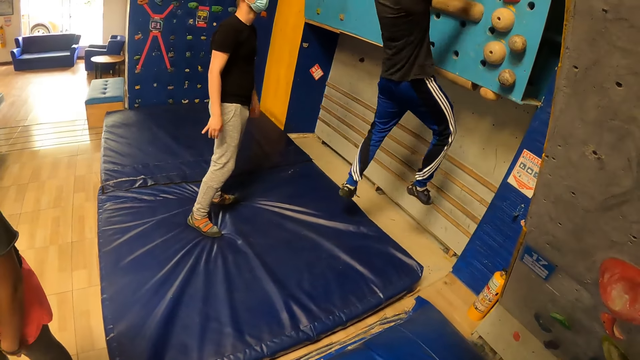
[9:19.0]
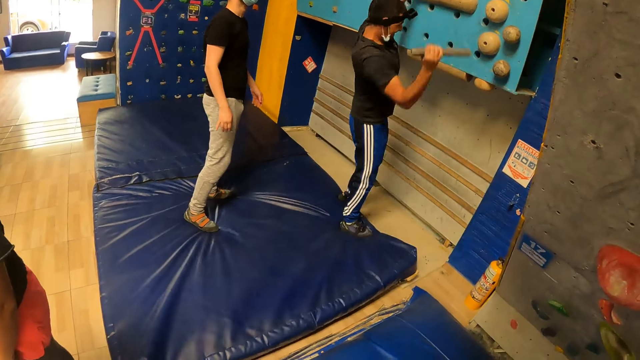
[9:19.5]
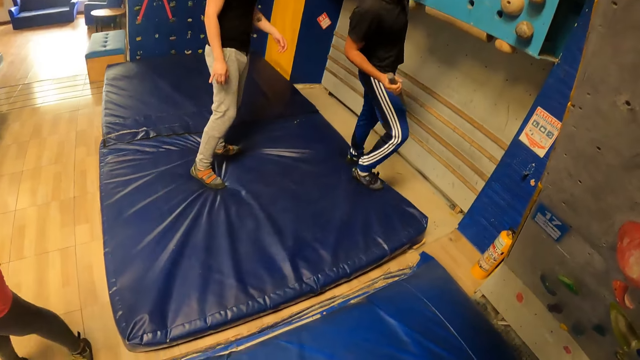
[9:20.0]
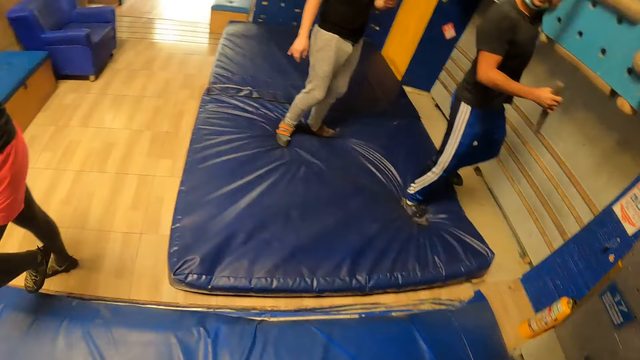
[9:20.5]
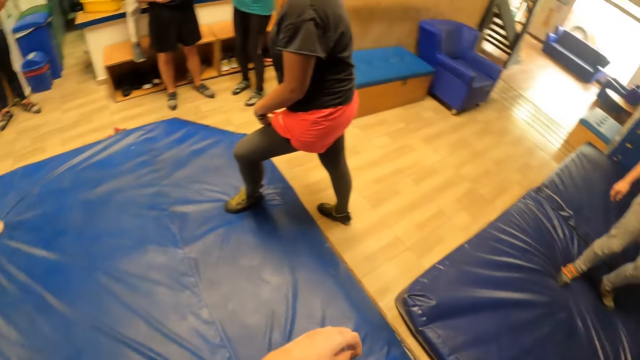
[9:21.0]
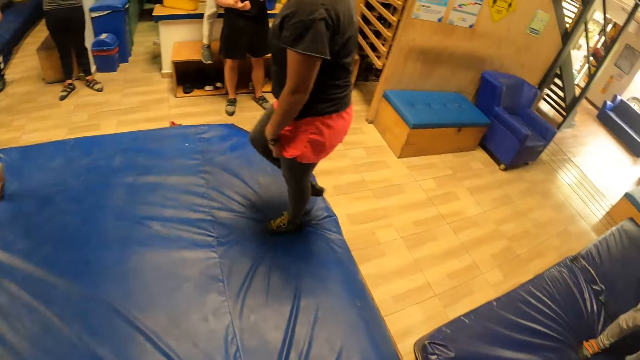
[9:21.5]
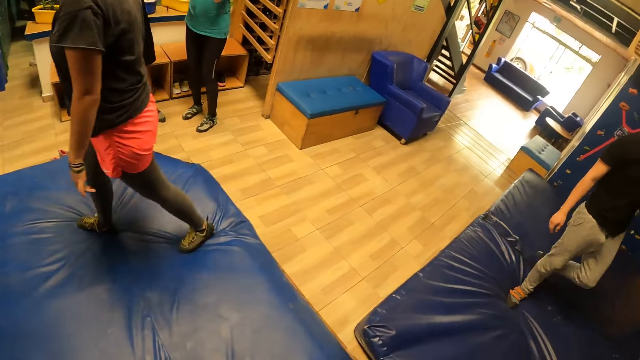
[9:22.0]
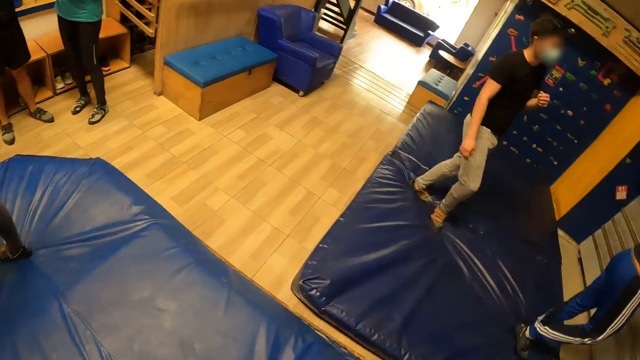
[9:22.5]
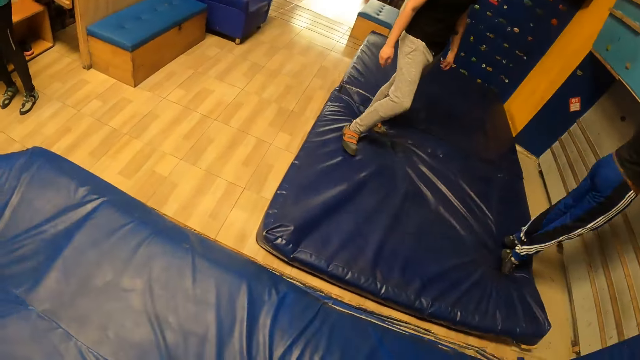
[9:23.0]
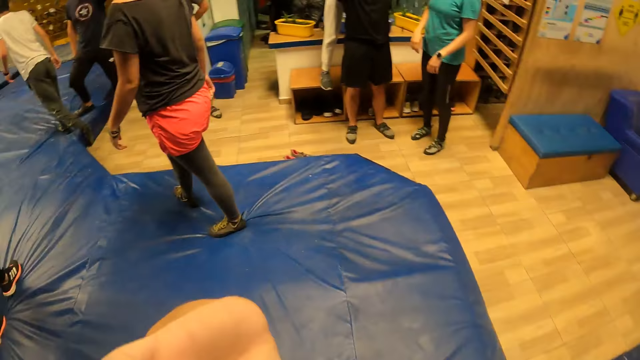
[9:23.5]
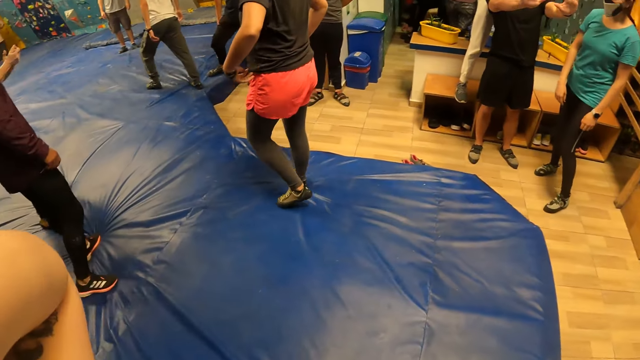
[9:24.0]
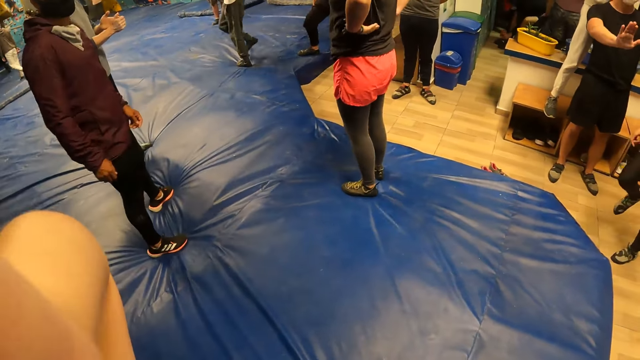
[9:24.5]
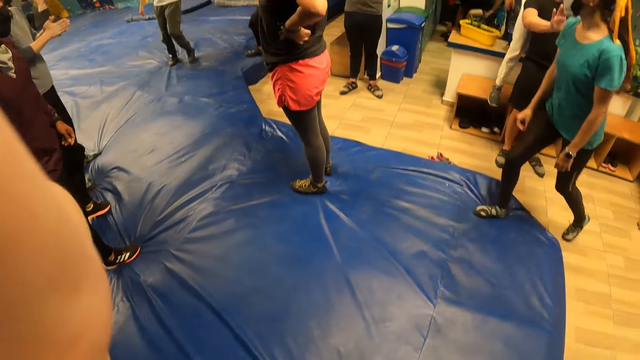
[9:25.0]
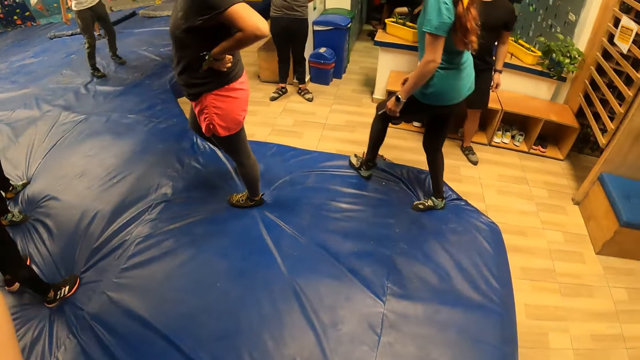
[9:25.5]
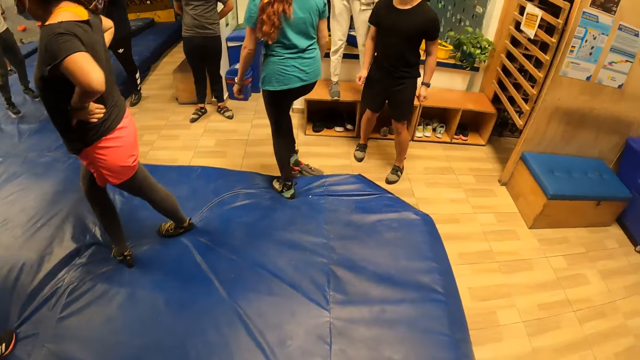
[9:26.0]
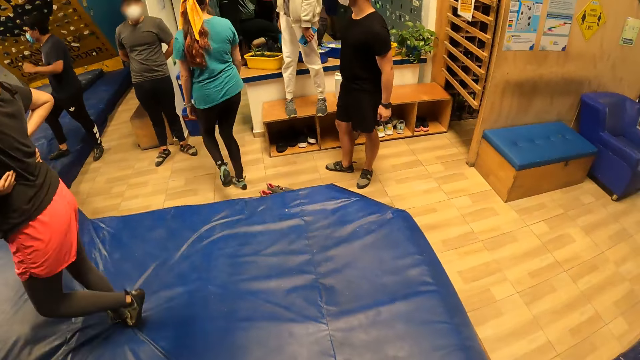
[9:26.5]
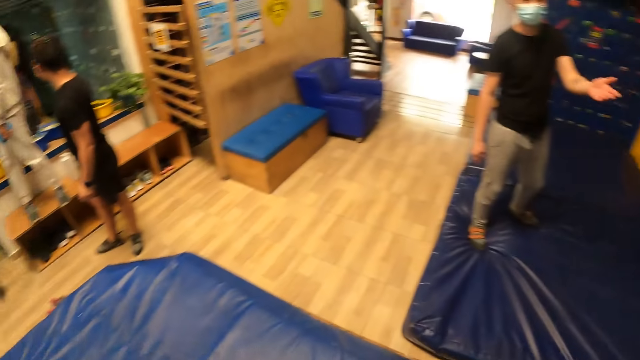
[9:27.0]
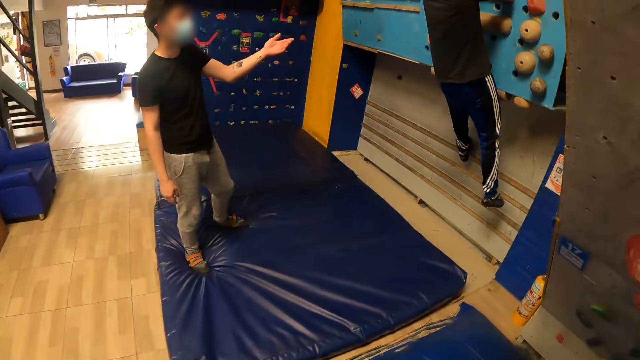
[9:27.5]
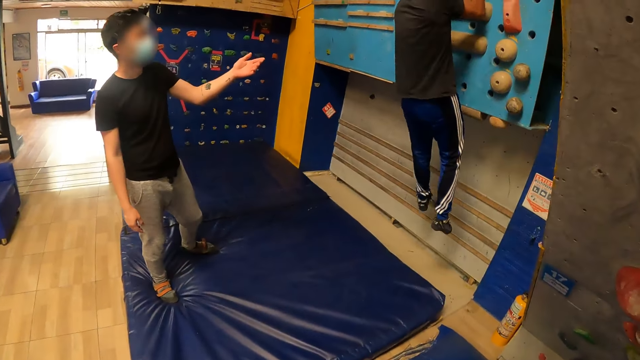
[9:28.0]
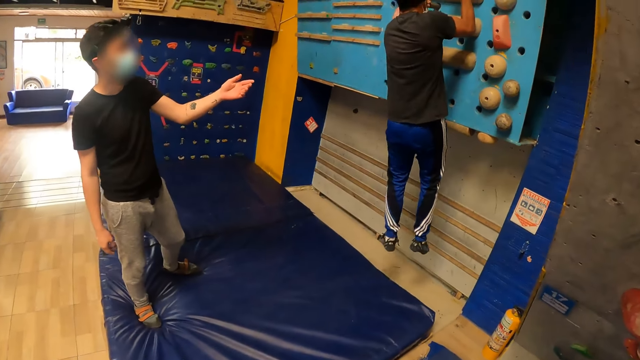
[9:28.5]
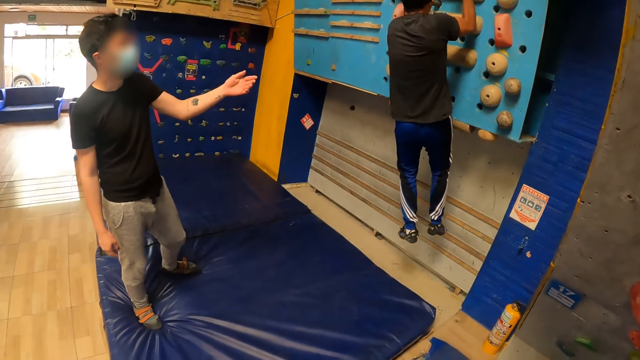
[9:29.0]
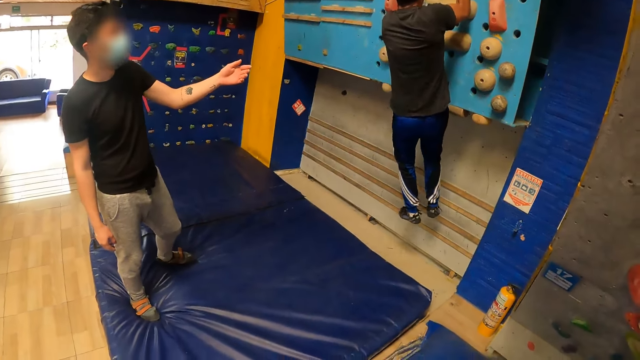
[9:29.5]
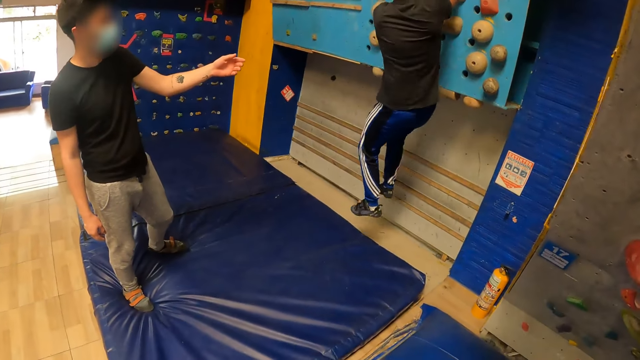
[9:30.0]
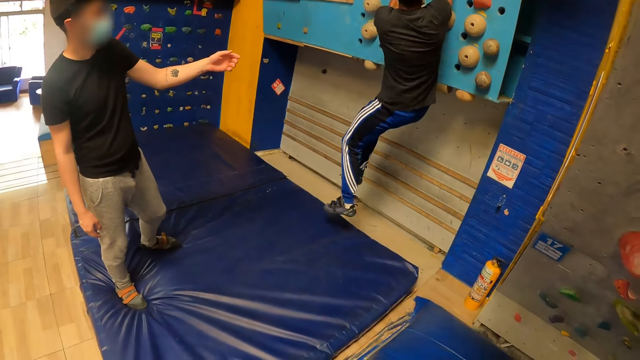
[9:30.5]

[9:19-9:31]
A man jumps down from the wall. Another man moves the hands. The first man steps on the bouncy surface. A lady walks on the surface. Another lady fidgets. A third lady walks on the floor. A third man fidgets. The second man moves the hand. The first man climbs the wall and hangs.

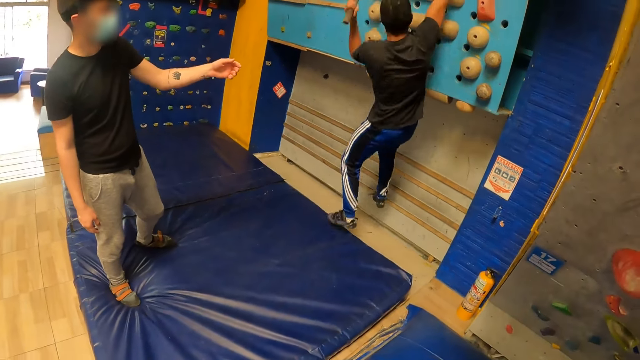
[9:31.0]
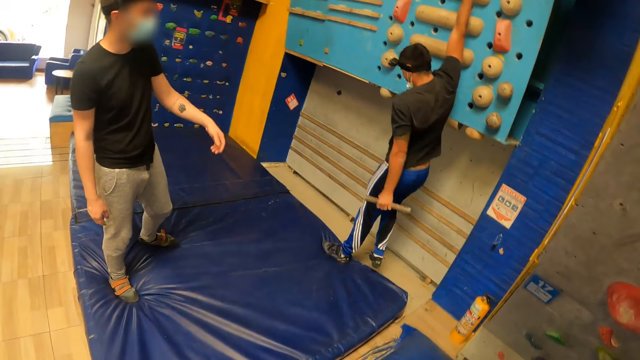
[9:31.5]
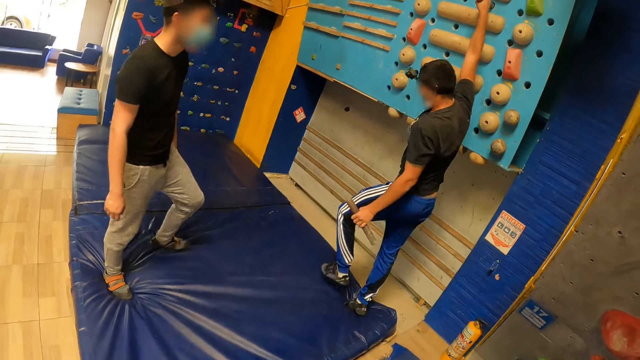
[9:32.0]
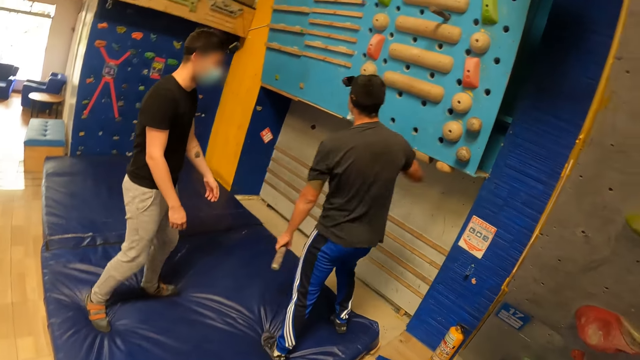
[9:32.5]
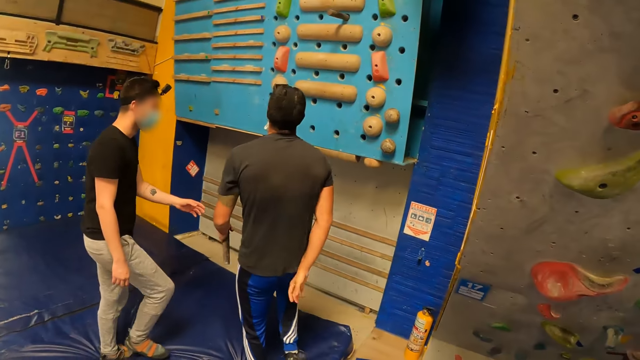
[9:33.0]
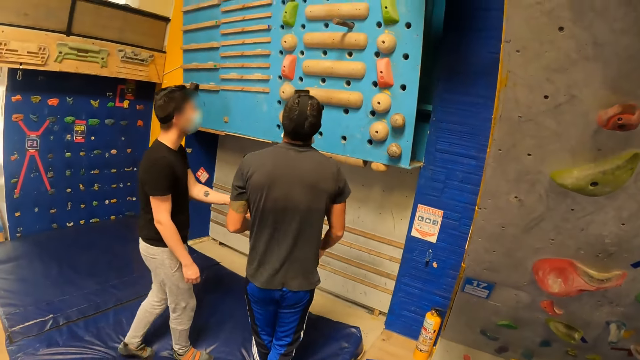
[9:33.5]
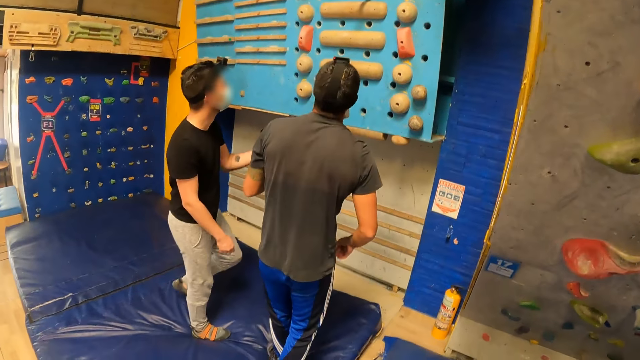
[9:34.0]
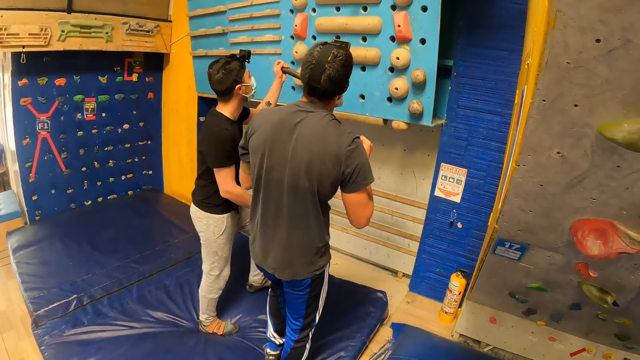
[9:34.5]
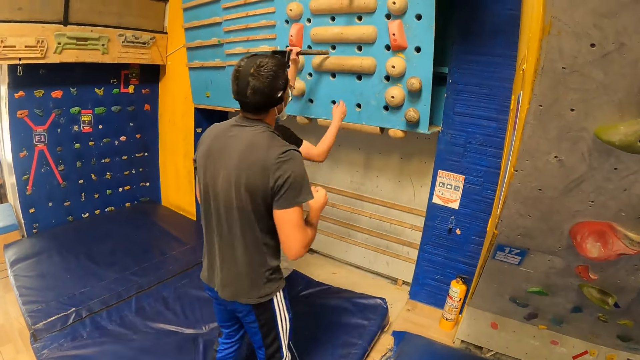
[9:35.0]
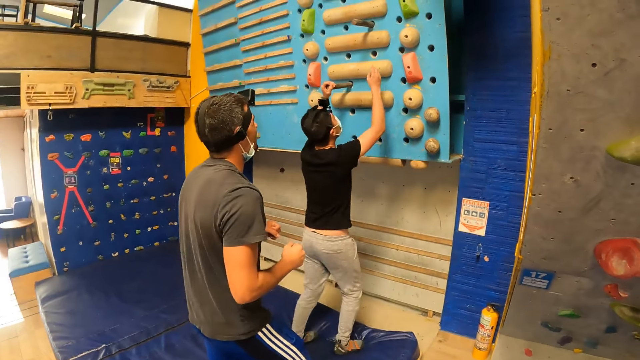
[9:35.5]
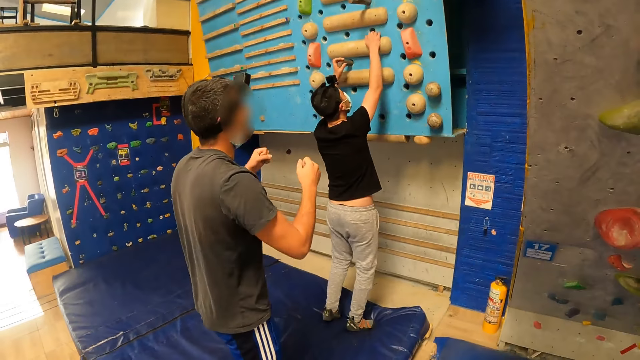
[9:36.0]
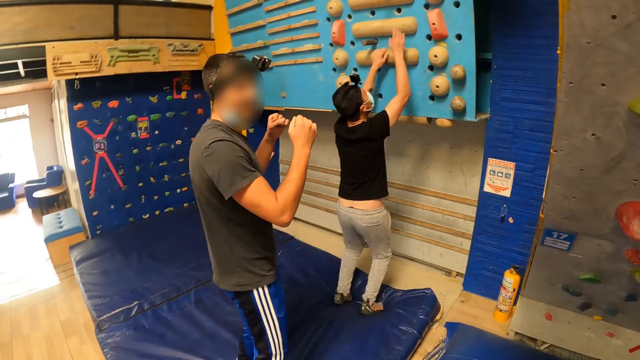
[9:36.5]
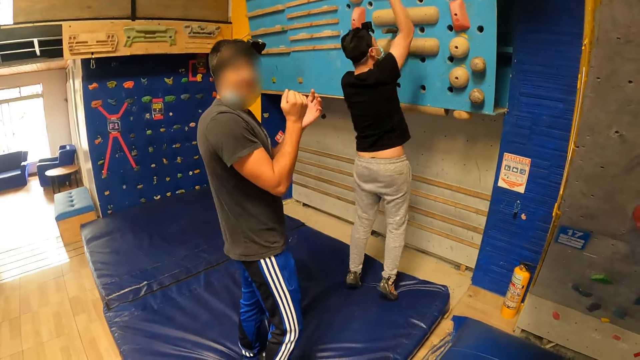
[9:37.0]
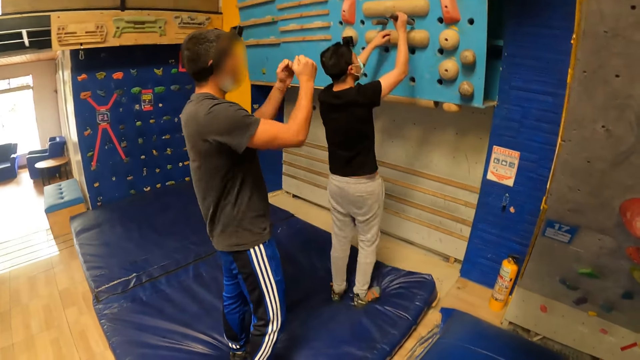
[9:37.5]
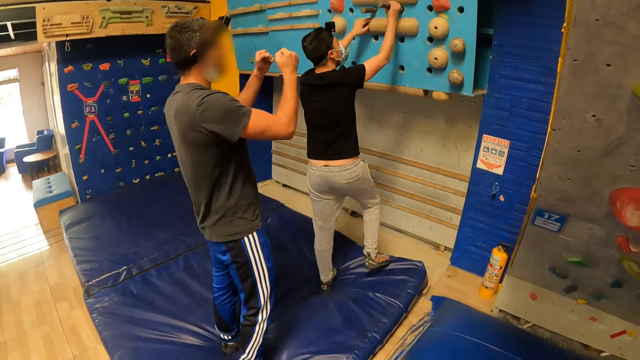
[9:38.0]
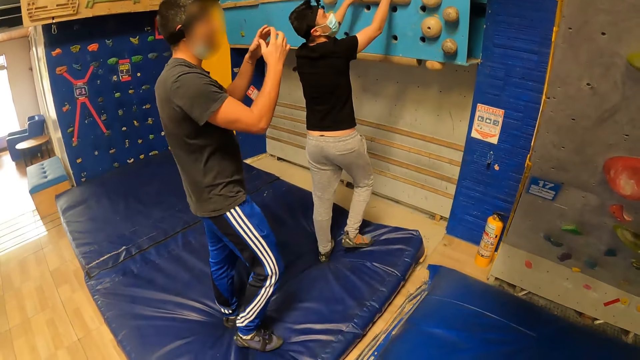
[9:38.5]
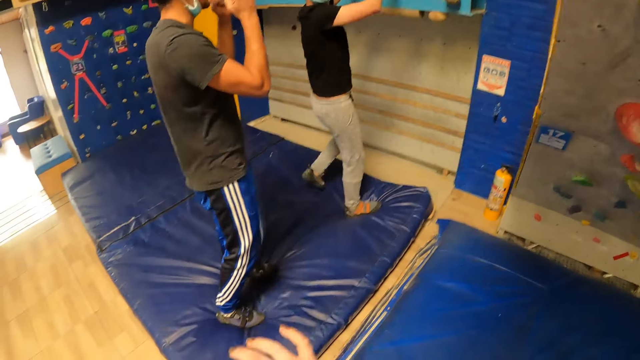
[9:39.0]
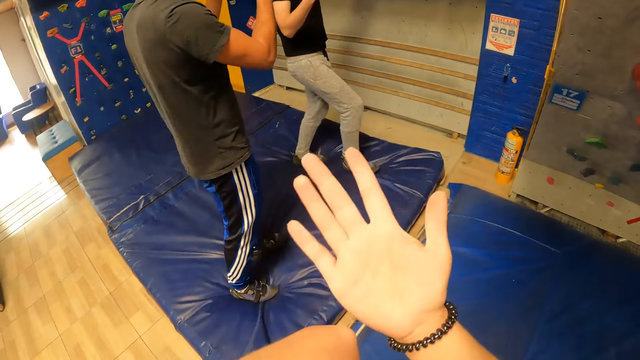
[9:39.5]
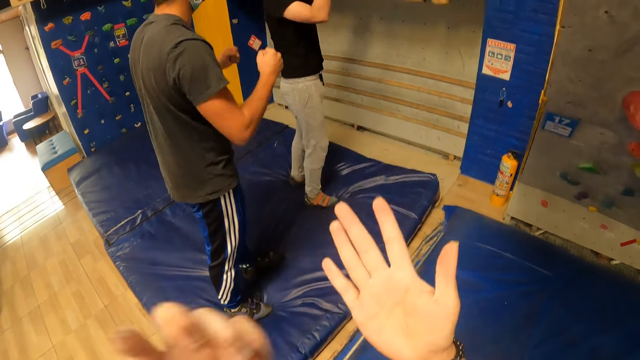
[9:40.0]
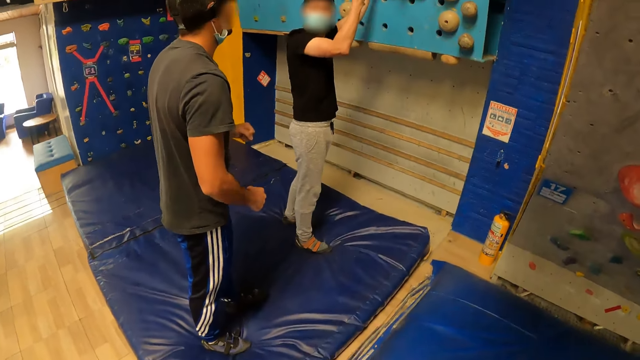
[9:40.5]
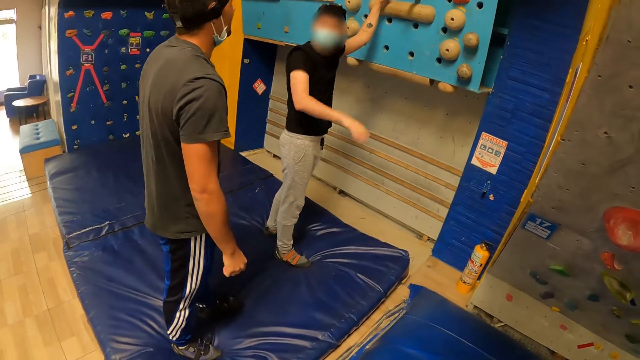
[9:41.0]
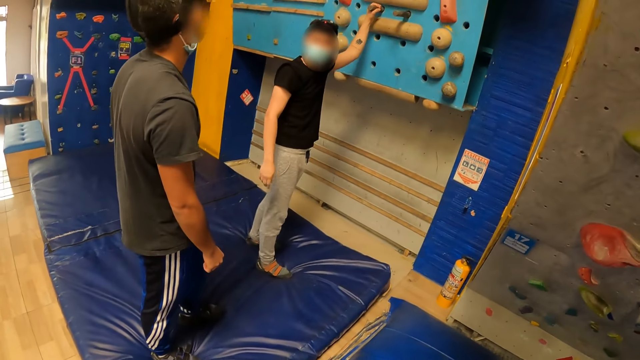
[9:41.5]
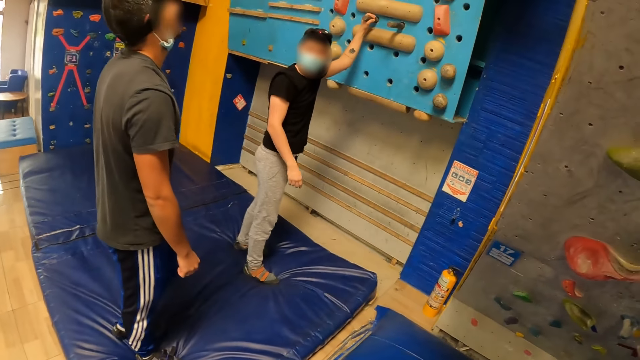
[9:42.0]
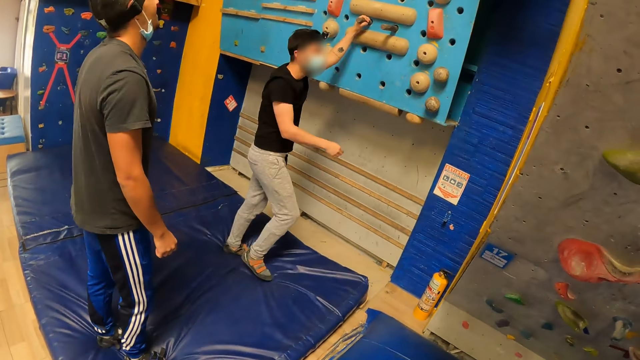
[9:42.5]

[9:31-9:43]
A man jumps down from the wall and steps on the bouncy surface. Another man steps forward. The first man gives the other man the stick with his left hand. The other man inserts the stick into the wall with his left hand and climbs the wall. The first man moves the hands. The other man jumps to pick up the stick with his right hand. The first man removes a wooden handle from the hole and fidgets. The other man inserts the stick in the wall with his right hand. The camera wearer moves the hand. The other man moves the hand.
